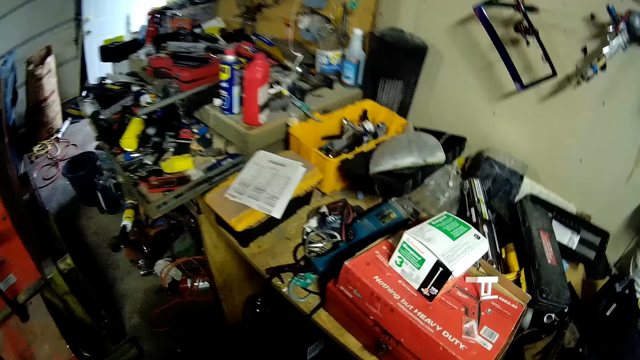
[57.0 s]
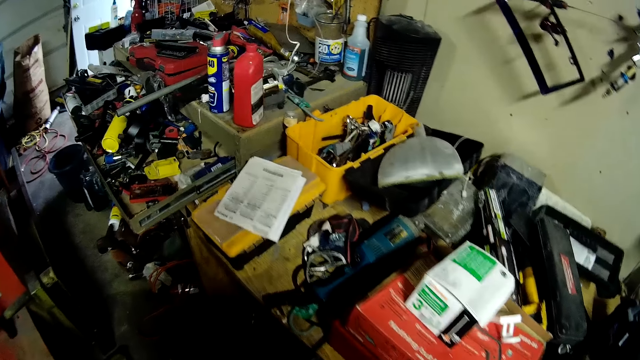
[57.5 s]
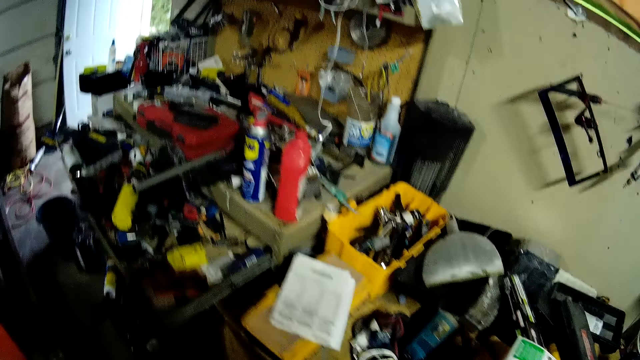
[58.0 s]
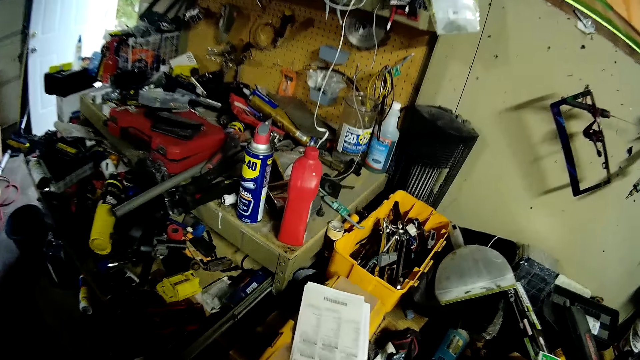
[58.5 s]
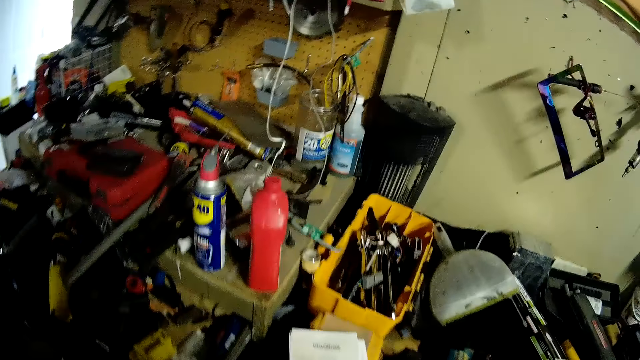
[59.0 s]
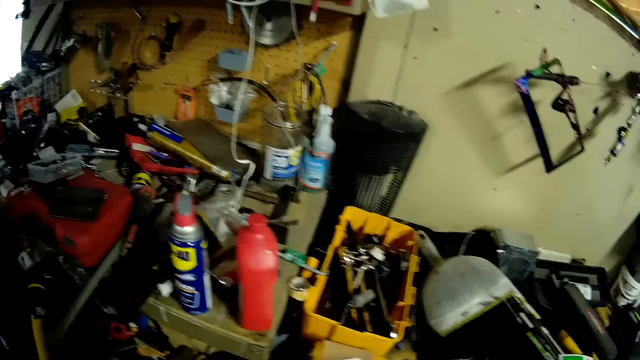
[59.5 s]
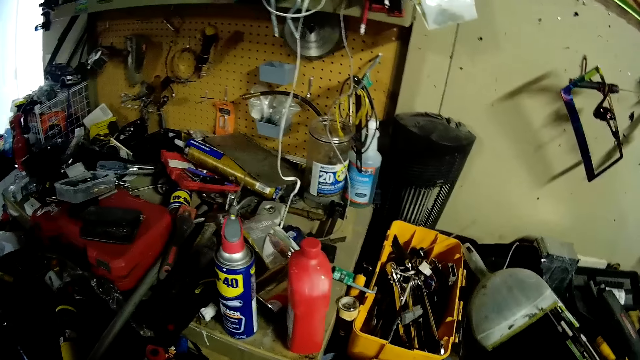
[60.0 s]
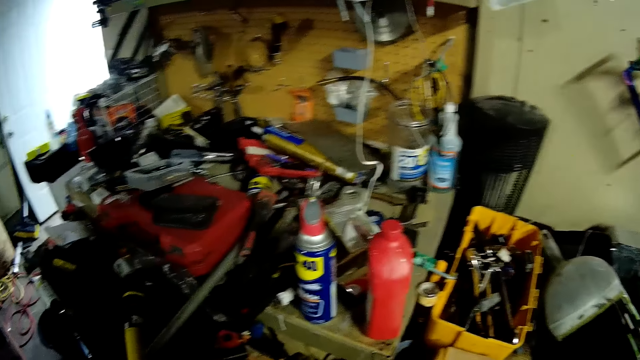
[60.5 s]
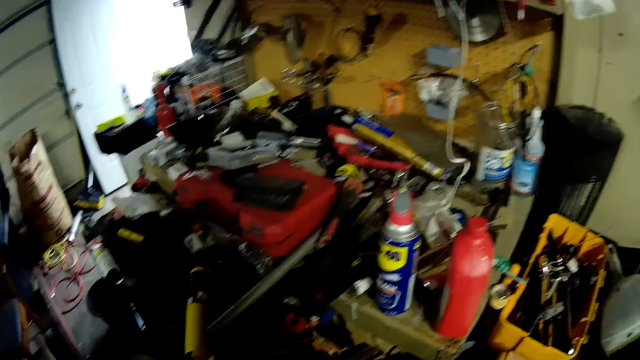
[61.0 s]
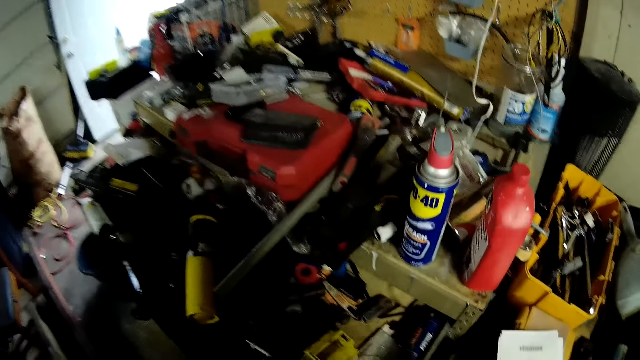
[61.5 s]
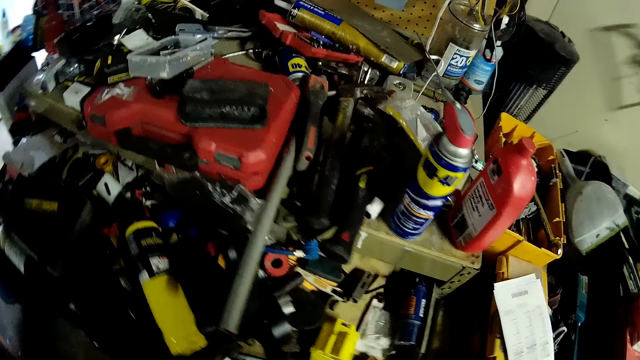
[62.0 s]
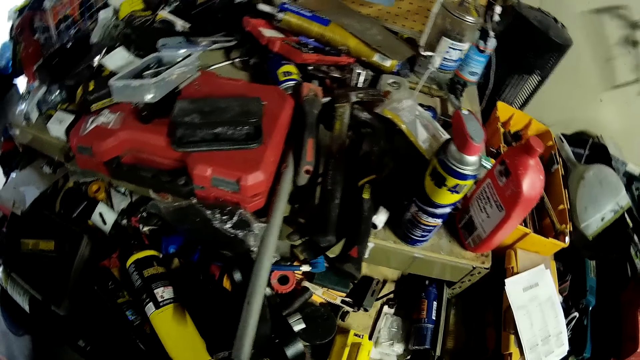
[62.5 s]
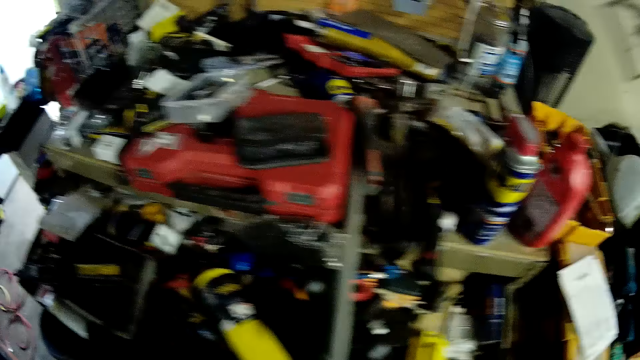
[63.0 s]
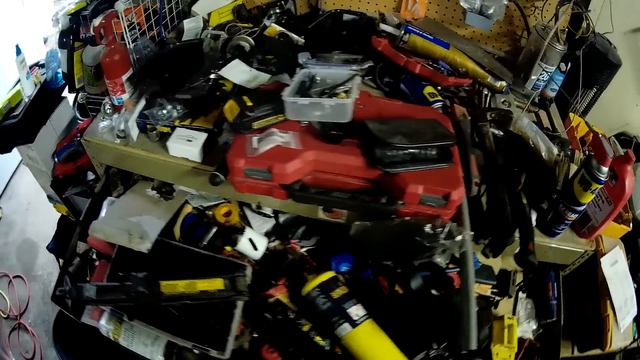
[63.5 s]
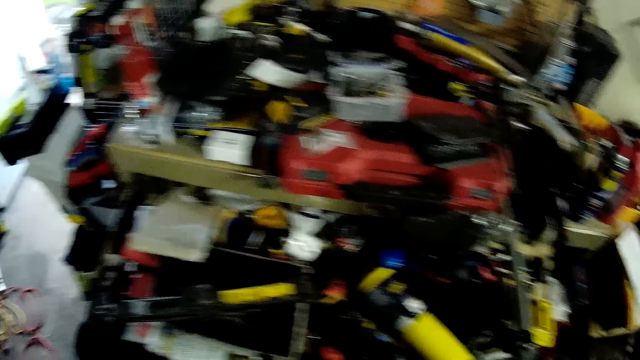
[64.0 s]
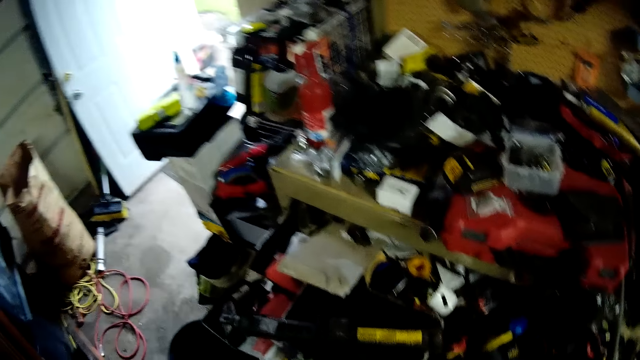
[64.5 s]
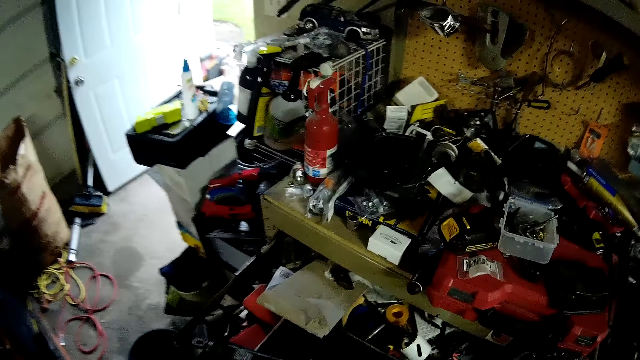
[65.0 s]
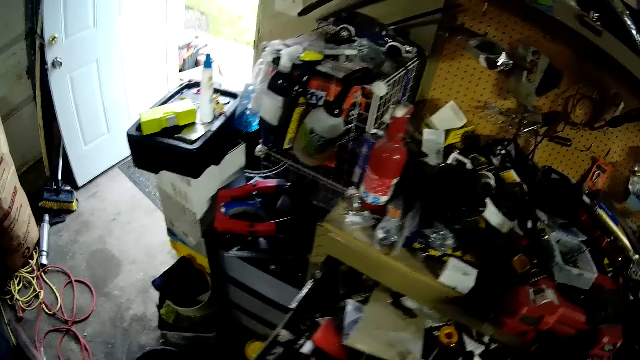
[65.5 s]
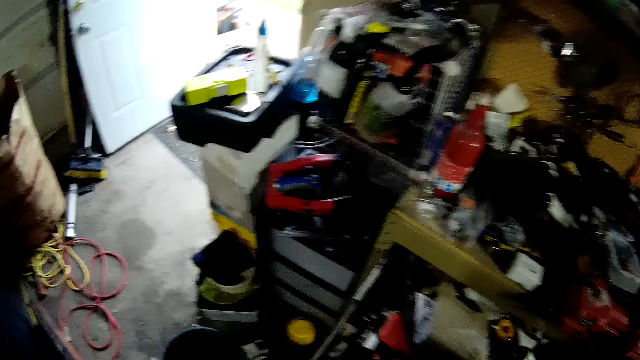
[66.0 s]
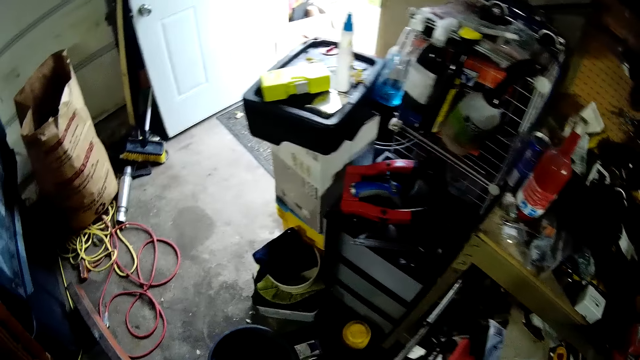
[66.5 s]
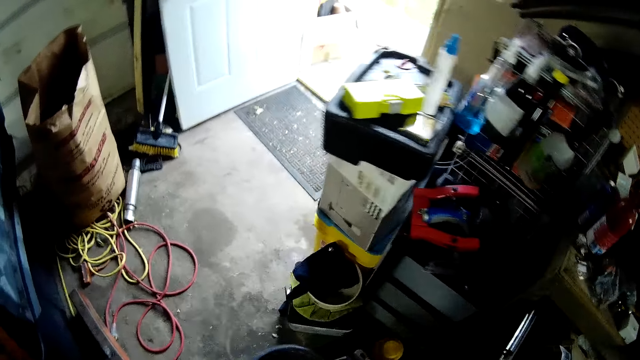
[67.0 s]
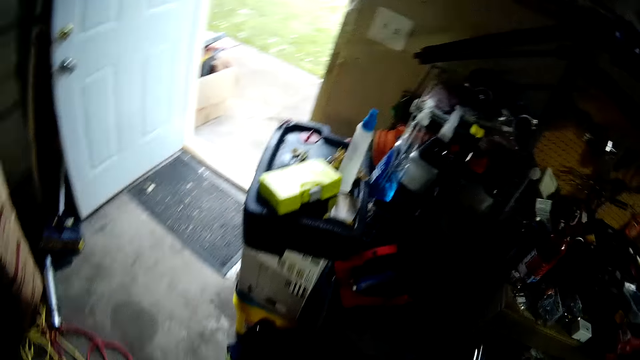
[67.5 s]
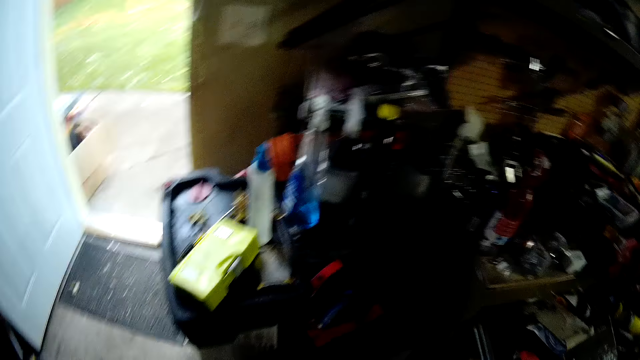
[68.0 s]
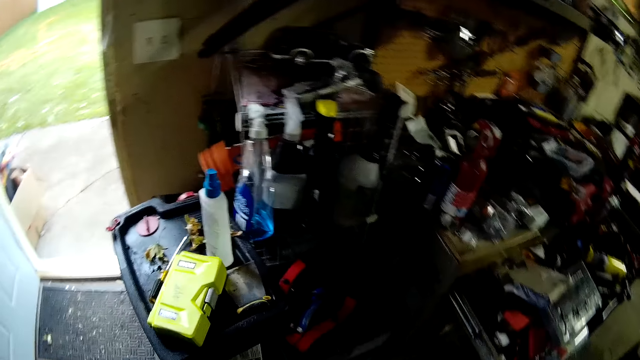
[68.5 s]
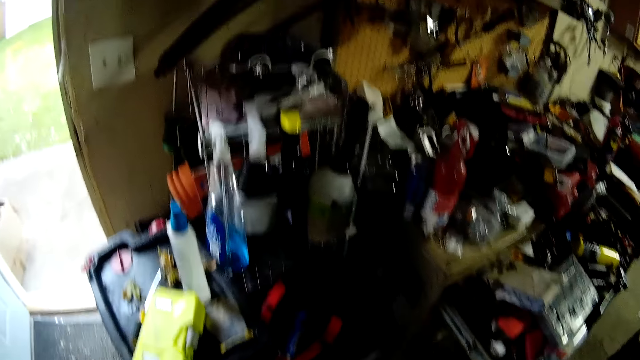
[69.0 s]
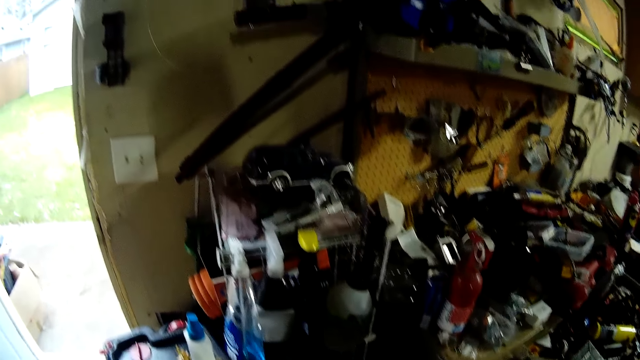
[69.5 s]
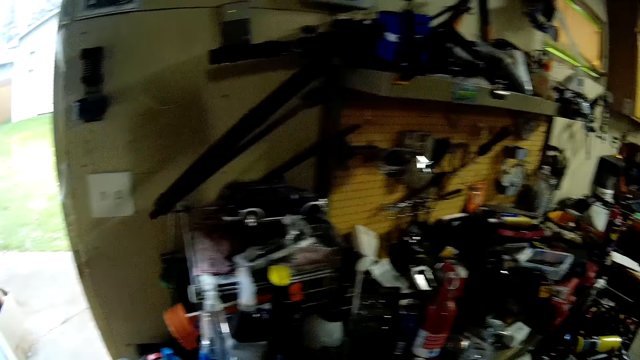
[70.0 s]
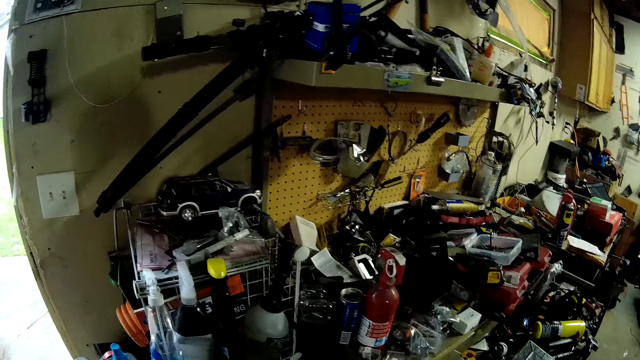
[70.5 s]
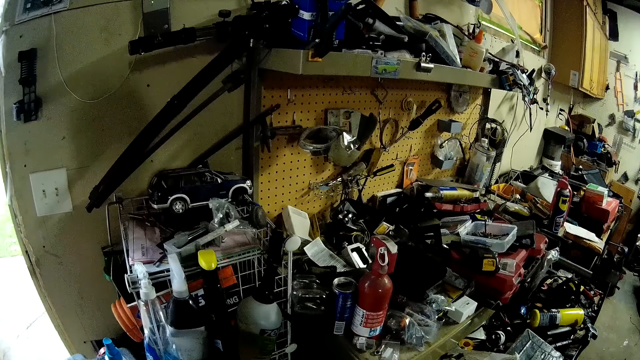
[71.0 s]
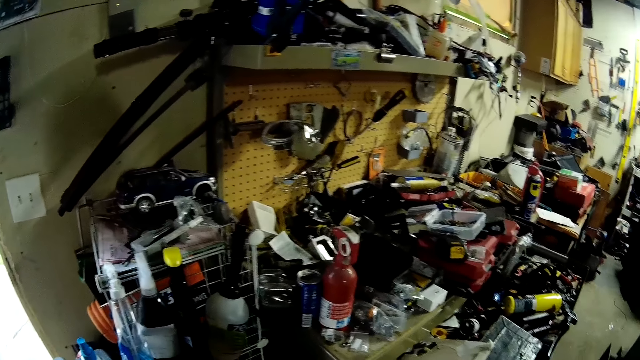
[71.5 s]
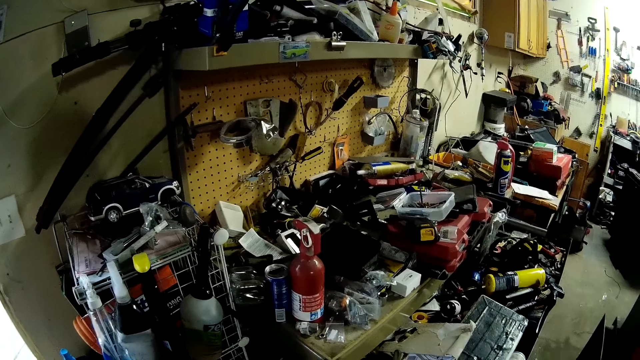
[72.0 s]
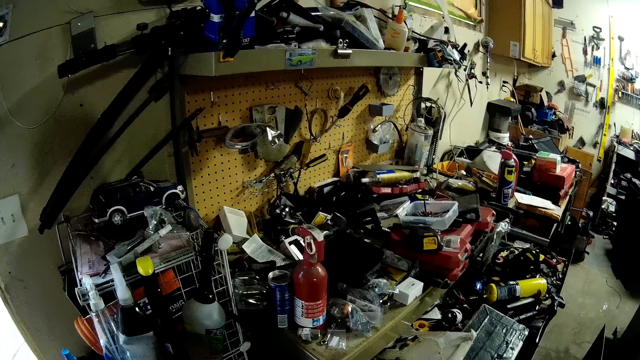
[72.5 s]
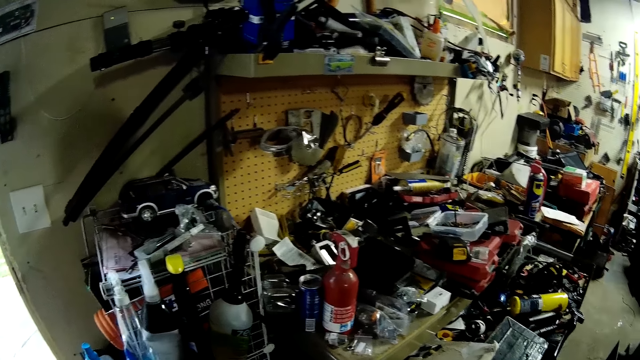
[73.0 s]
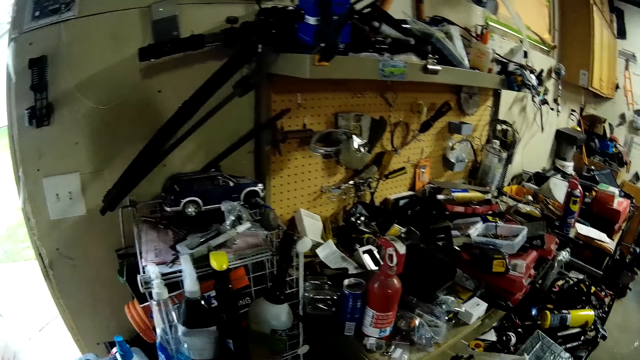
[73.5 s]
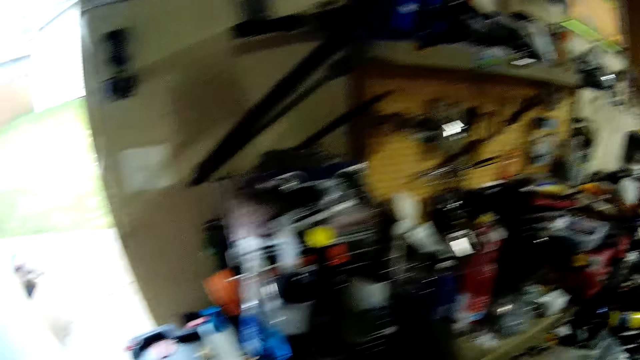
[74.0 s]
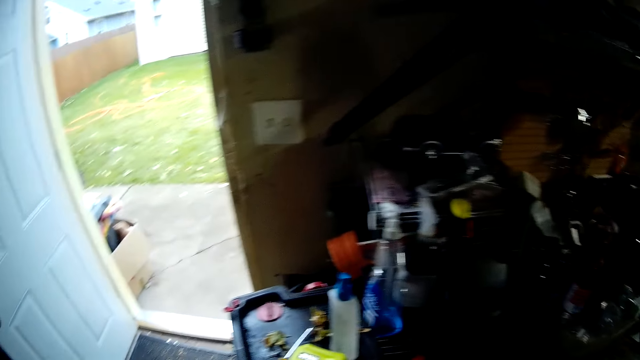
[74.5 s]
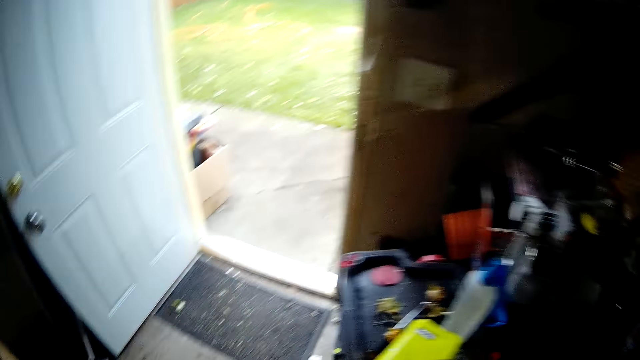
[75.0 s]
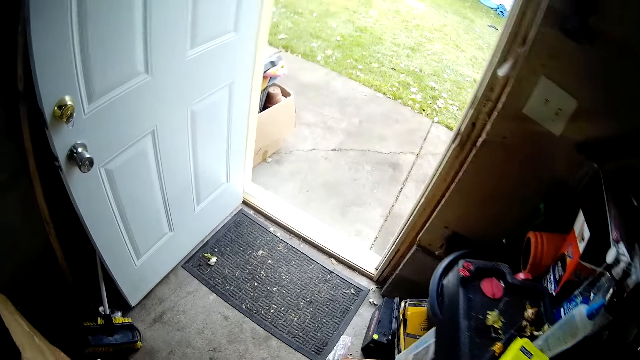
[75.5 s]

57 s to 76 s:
The camera wearer moves to the left. They look at the objects on the counter. They walk around. They look at the items on the shelf.

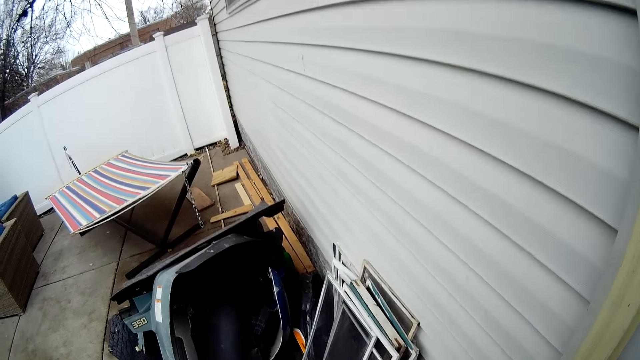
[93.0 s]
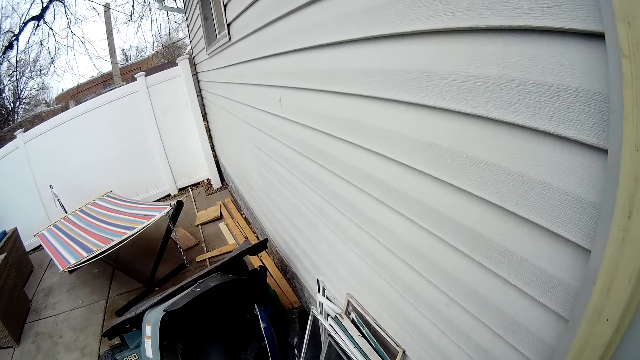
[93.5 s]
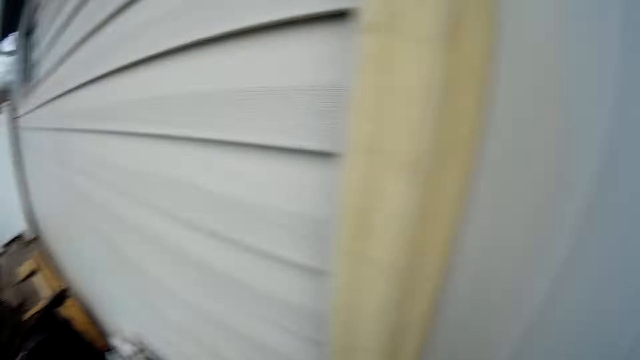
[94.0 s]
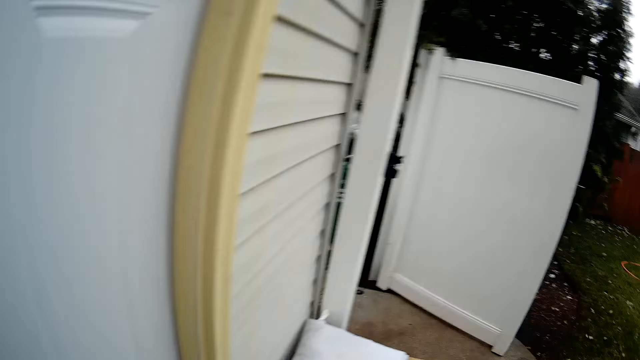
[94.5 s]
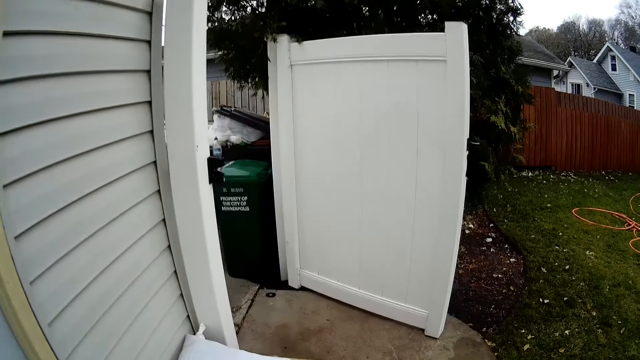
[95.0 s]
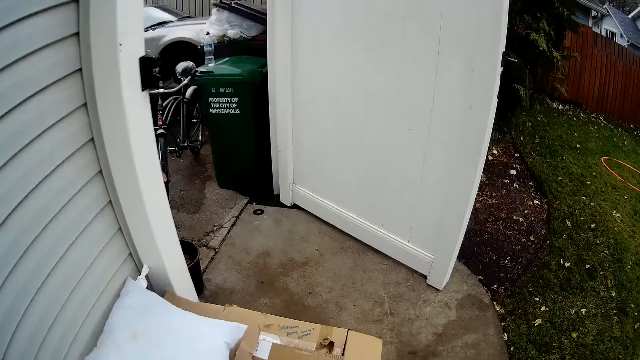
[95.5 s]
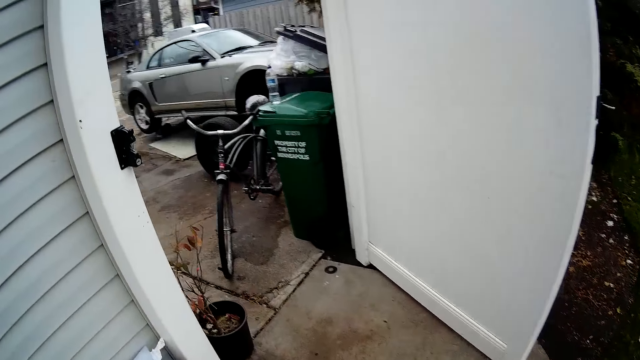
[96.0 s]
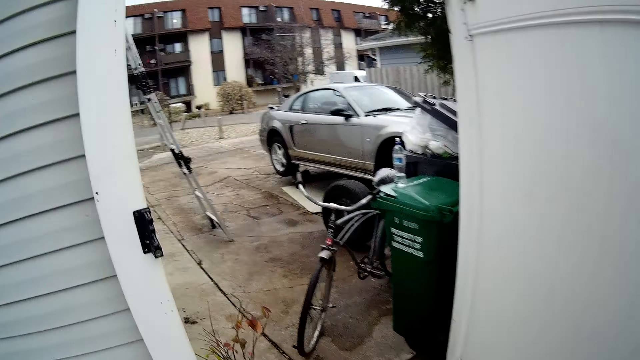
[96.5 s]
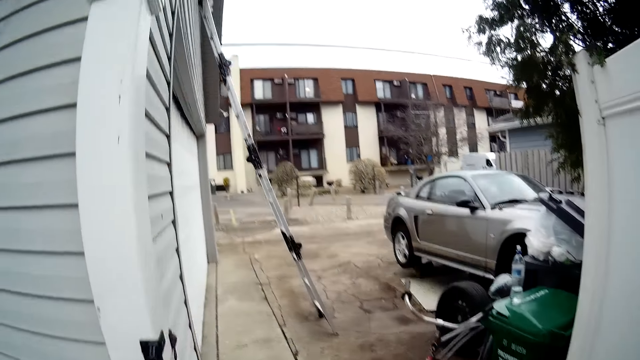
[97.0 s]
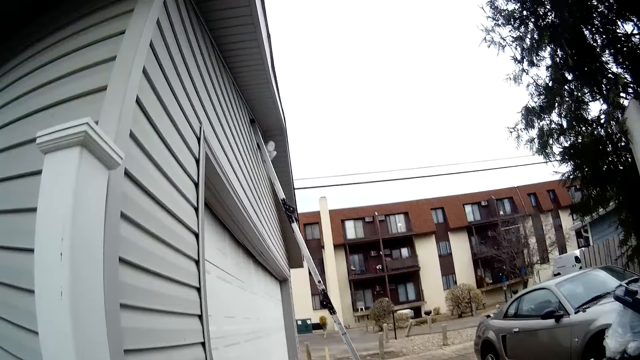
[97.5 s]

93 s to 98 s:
The camera wearer stands for a while. They walk around. They walk away.
